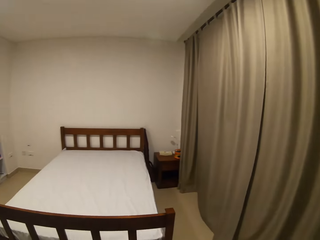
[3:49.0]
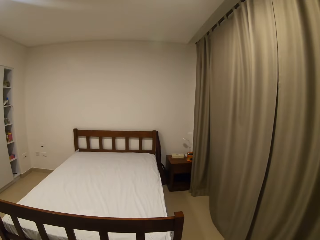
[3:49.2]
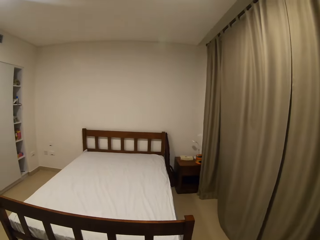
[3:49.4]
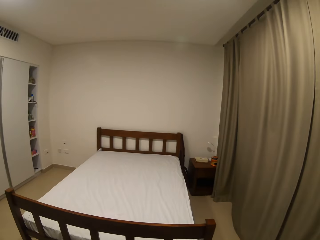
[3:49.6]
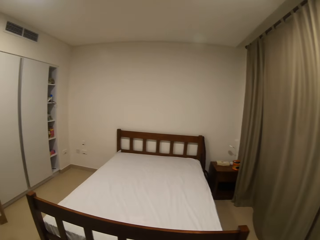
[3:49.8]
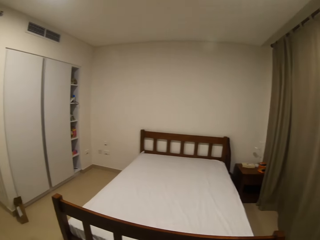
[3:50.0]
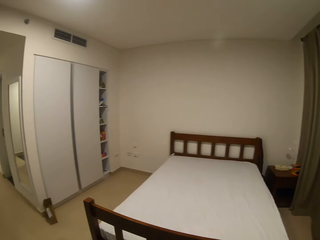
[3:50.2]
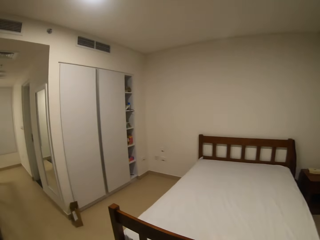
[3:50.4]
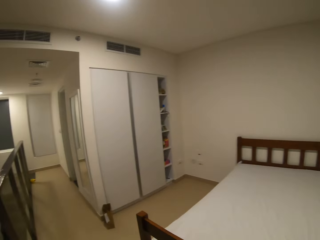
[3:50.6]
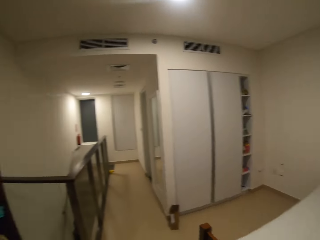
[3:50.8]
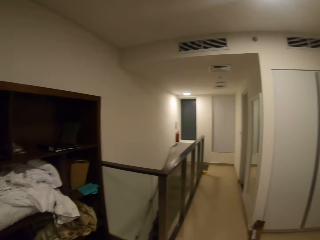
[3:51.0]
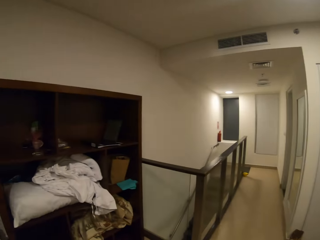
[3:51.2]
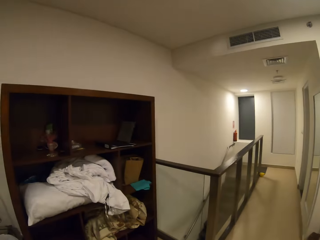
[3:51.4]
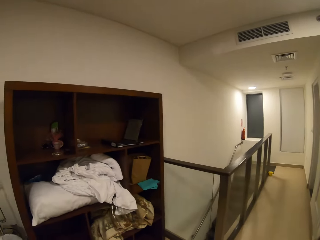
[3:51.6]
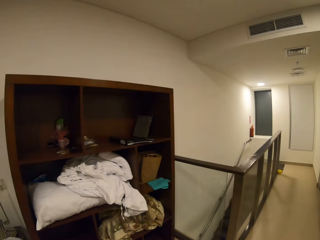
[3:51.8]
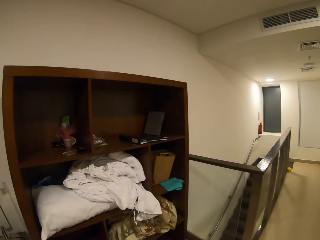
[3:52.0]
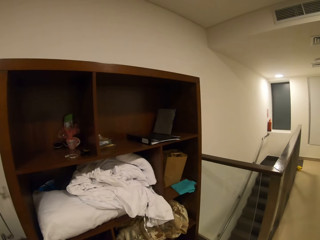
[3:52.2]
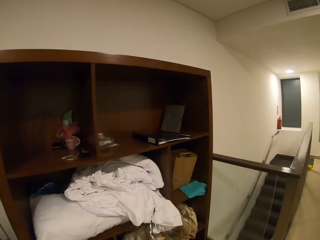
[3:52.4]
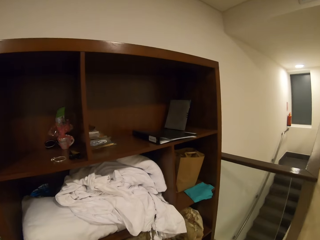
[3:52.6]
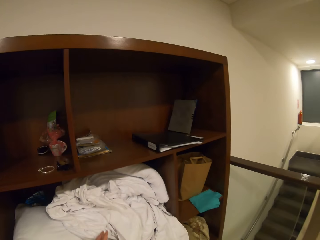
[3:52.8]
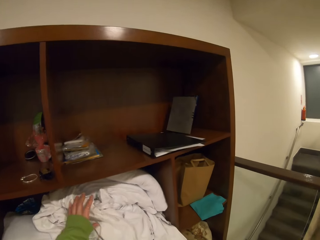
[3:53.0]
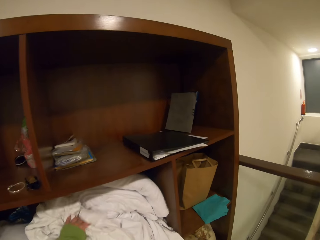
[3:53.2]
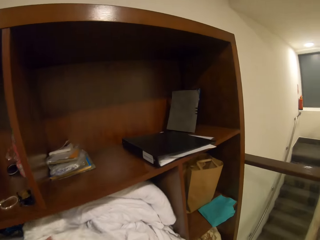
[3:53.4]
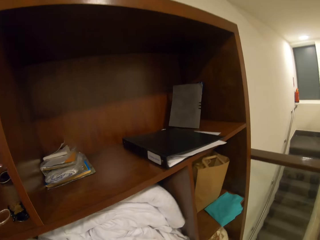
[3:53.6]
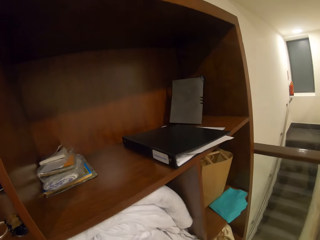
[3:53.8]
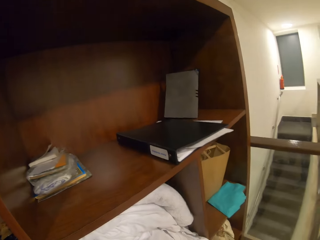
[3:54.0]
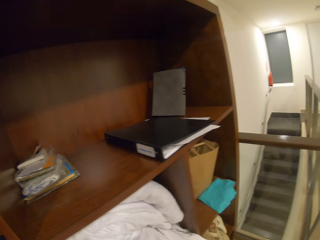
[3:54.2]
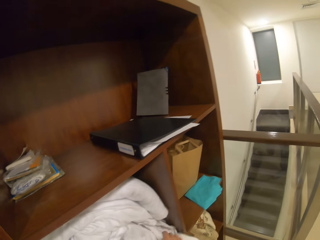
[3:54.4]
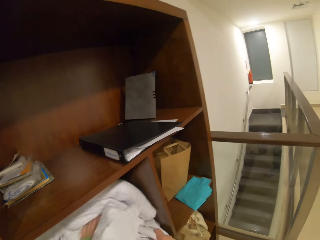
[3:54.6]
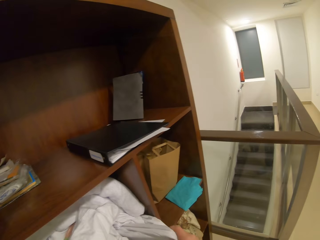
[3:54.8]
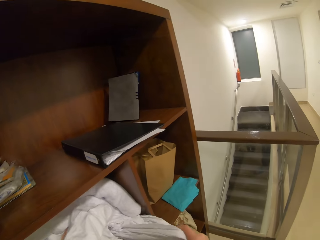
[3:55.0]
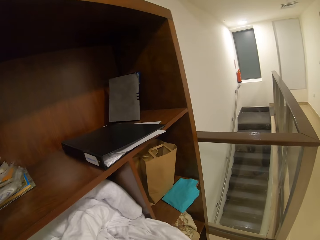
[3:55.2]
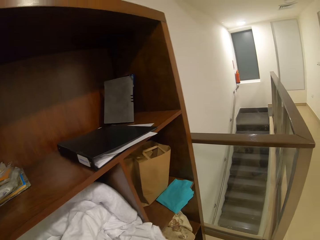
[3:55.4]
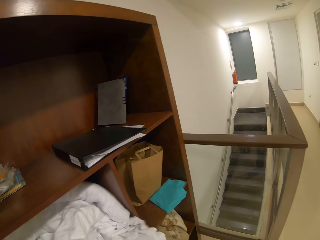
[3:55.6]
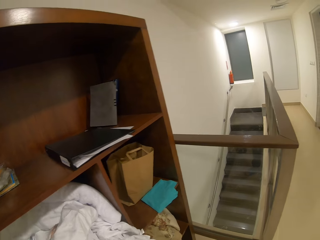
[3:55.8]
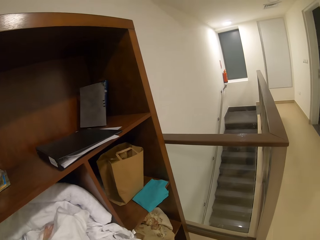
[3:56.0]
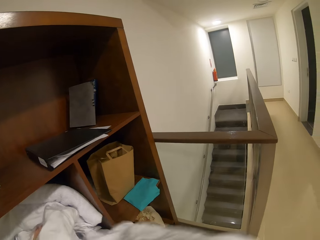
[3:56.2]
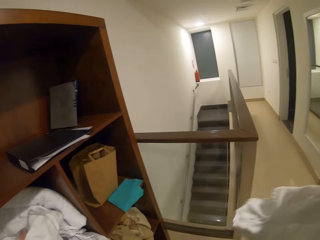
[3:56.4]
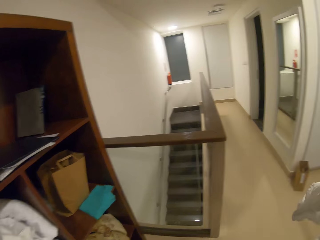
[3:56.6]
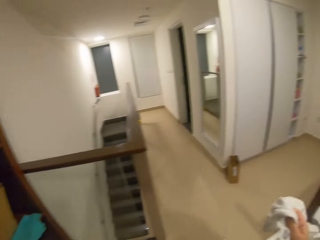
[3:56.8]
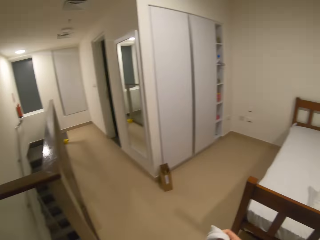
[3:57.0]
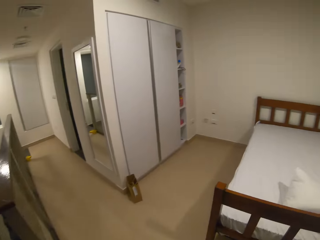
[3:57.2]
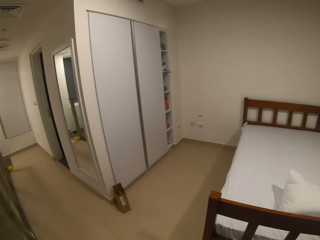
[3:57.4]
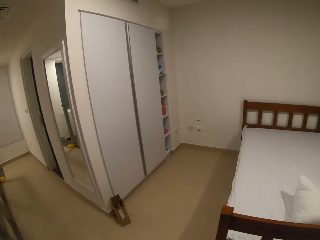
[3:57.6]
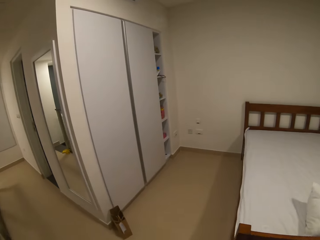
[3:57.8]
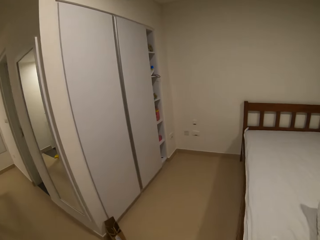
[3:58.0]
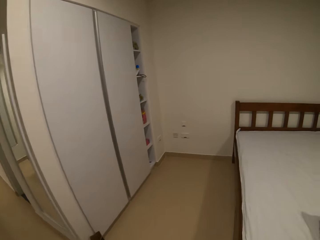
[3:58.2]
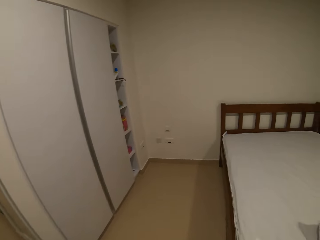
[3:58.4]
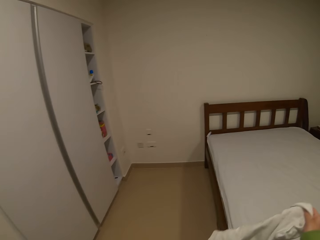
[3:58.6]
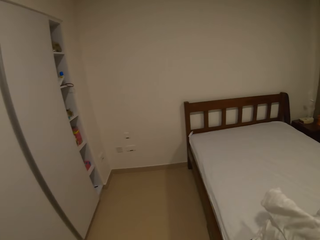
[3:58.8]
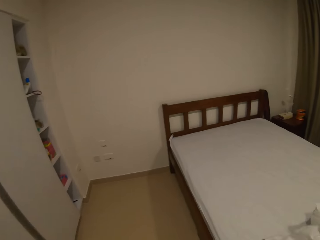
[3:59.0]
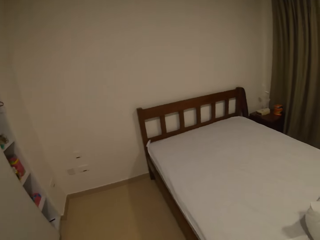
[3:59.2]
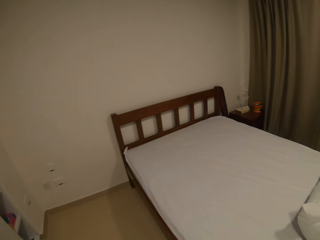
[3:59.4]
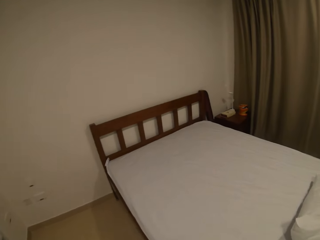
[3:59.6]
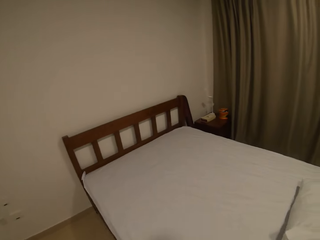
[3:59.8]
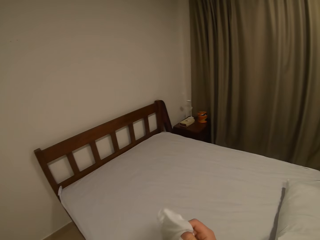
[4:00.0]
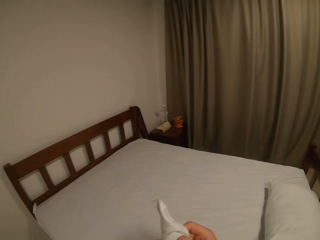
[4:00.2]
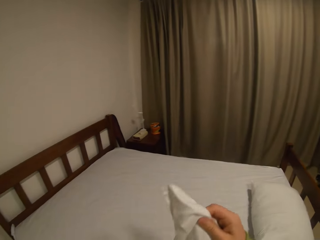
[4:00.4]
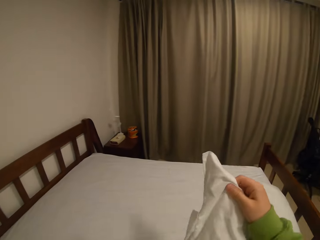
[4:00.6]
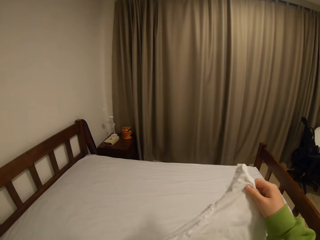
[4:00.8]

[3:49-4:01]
The camera wearer takes the pillow. They take the pillow case. They walk in the house.

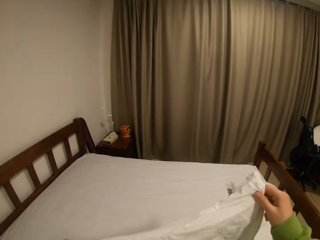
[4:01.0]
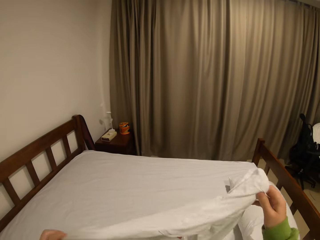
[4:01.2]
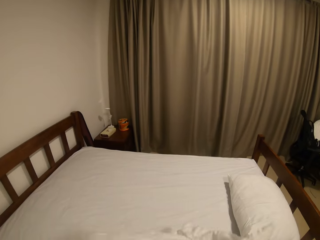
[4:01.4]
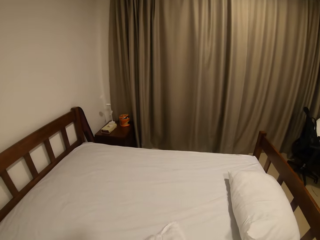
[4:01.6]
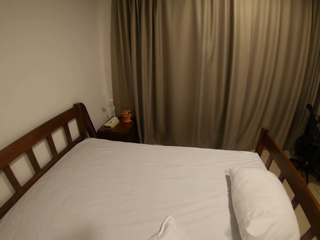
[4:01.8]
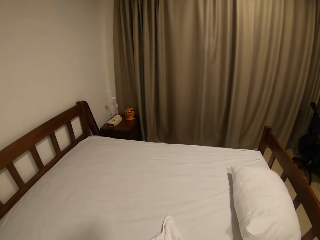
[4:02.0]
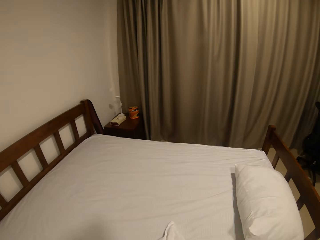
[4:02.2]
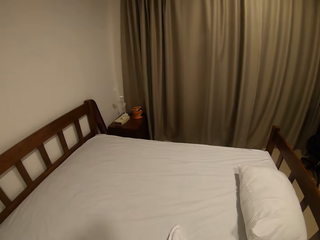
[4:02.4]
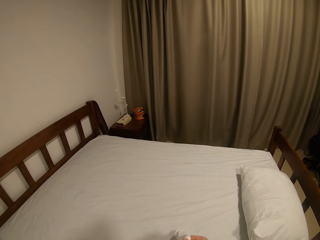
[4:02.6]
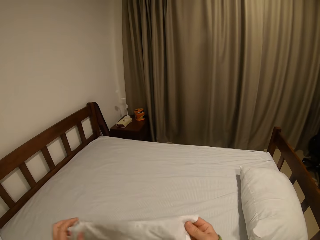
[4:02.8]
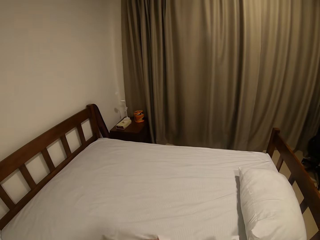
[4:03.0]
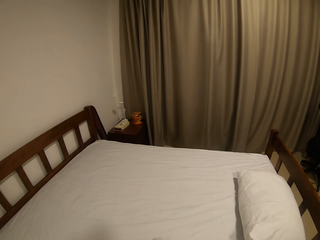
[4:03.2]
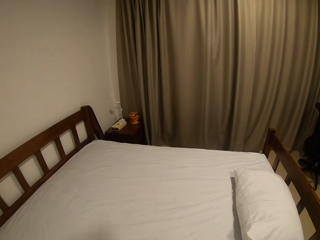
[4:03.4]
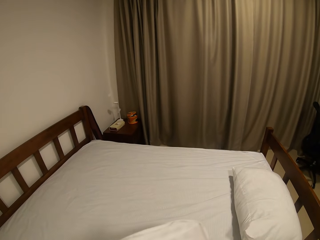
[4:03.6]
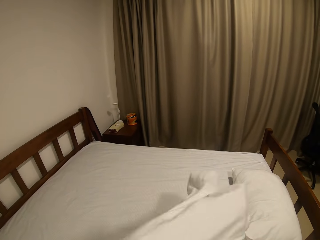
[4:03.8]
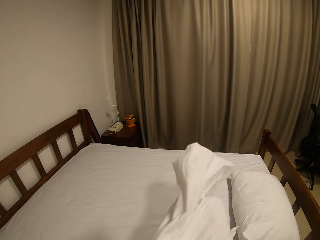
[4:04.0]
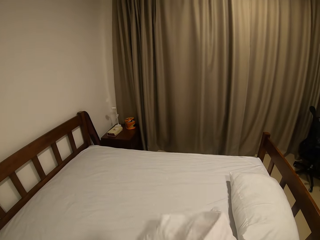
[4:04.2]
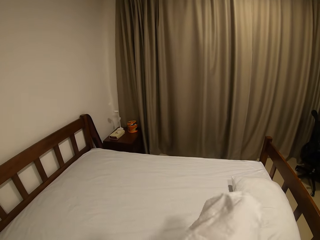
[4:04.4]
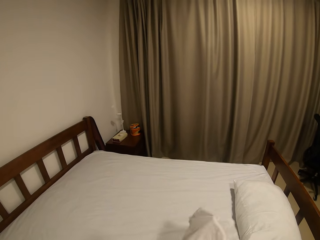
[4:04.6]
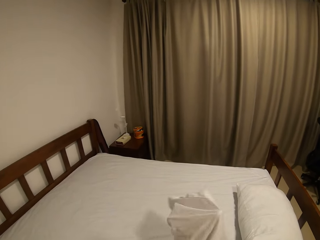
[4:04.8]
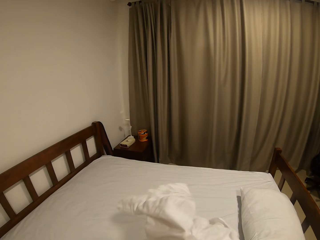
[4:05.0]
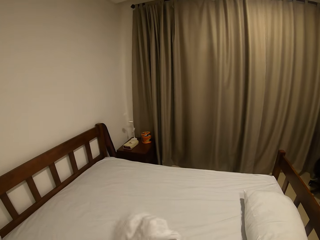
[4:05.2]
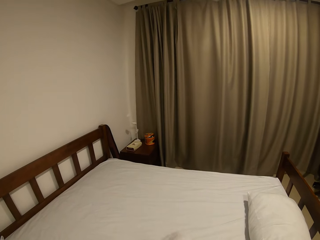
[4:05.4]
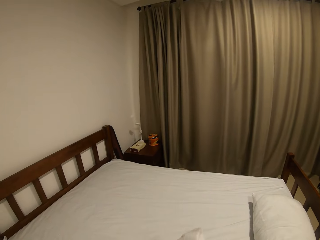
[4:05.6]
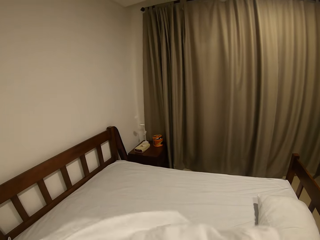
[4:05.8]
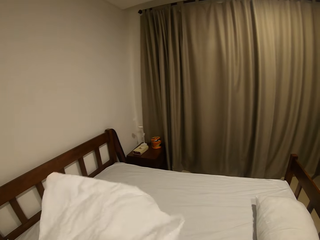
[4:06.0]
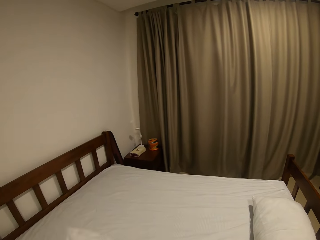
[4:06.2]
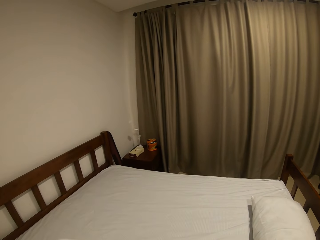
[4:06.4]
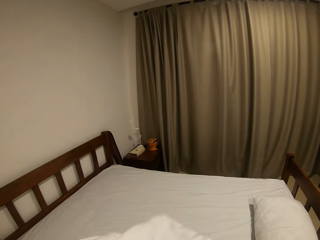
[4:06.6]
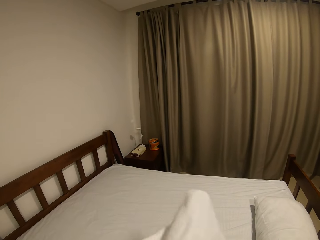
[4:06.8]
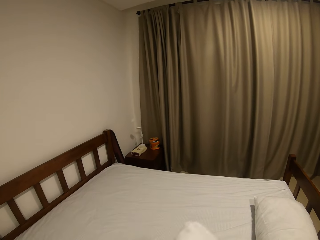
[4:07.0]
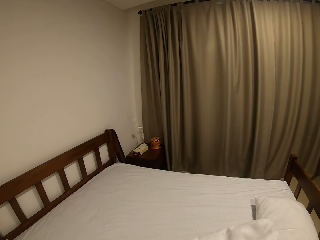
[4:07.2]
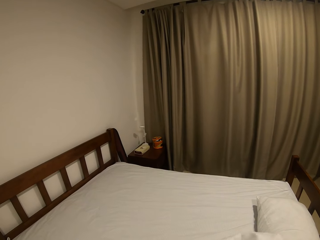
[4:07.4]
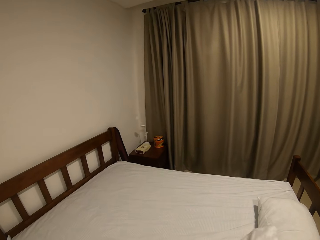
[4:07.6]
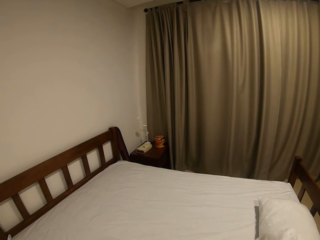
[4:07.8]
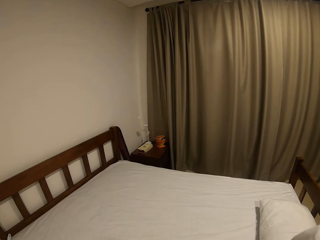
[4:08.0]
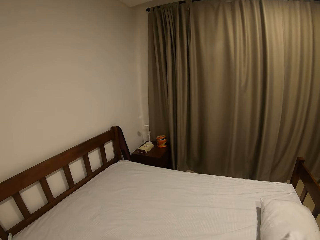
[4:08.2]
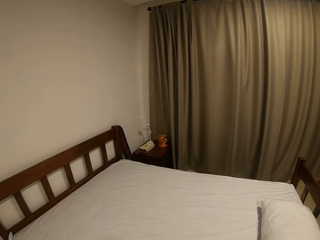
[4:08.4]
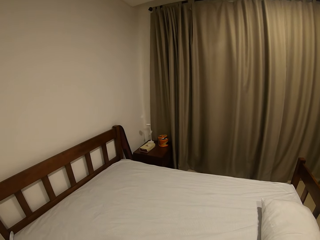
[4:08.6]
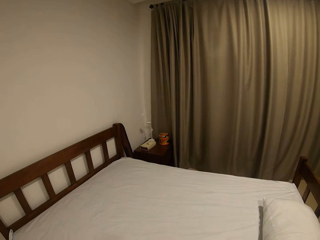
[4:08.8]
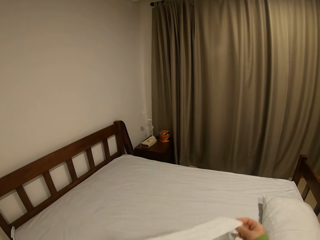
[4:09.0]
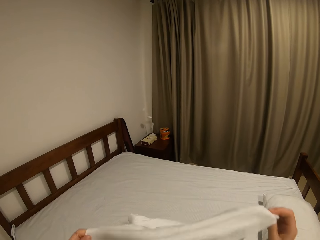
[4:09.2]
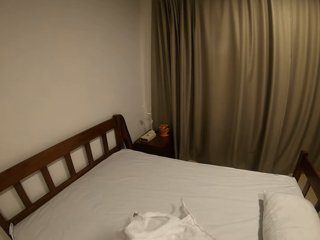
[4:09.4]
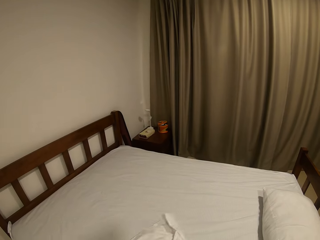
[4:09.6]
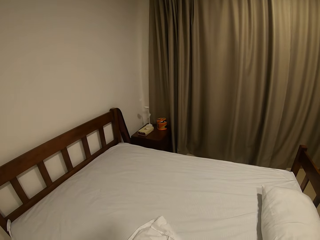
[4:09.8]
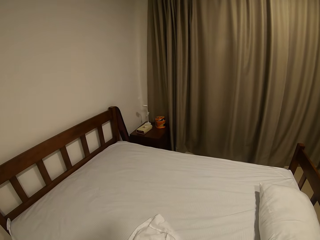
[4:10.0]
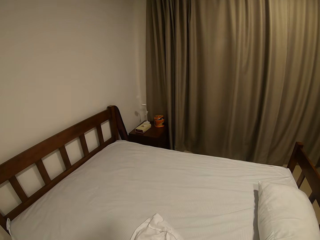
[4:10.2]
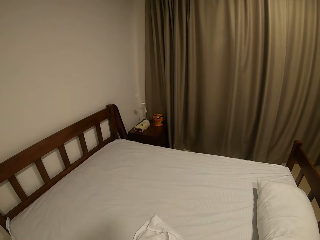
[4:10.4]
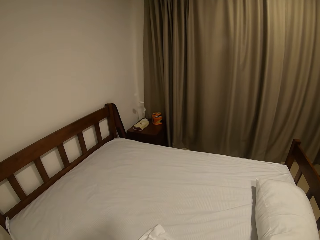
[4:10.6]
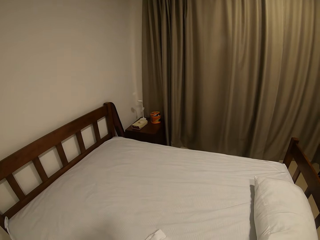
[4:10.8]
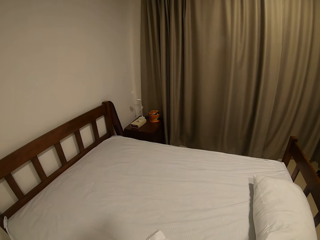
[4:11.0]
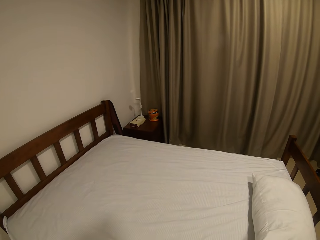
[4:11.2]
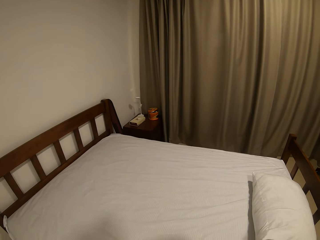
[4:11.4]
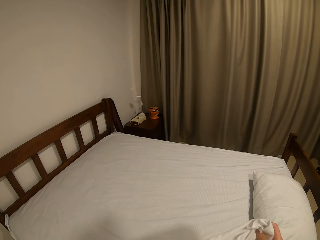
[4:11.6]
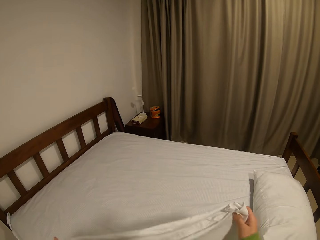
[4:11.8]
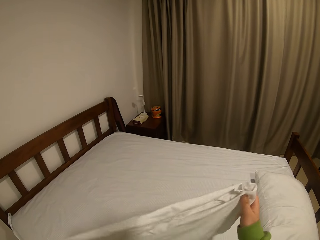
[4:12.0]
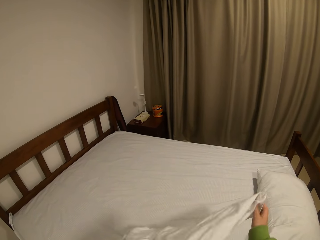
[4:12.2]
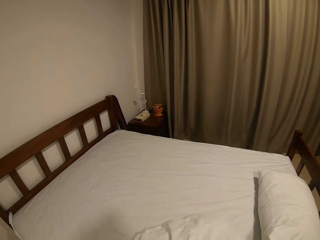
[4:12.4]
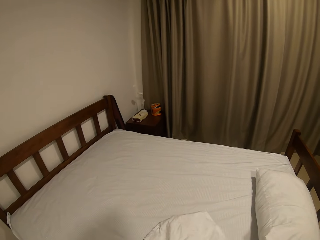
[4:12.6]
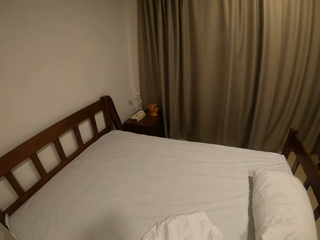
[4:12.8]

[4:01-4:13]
The camera wearer turns the pillow case inside out. They open the pillow case.
